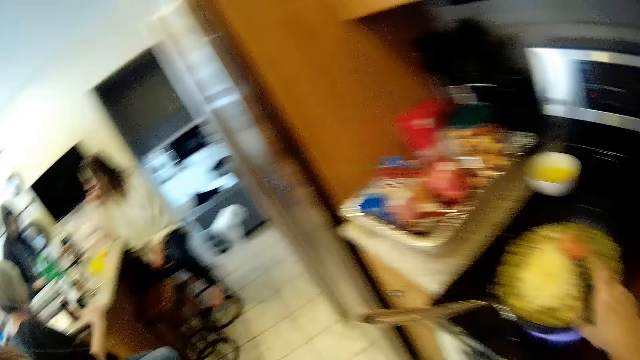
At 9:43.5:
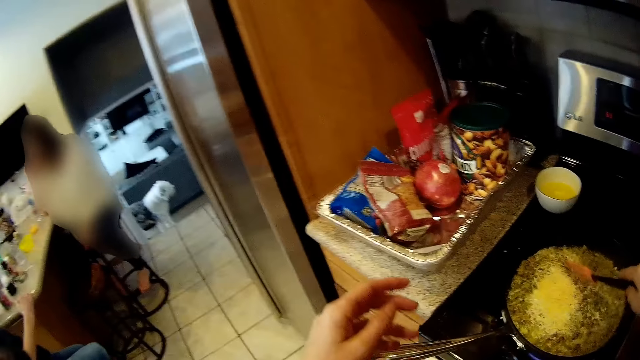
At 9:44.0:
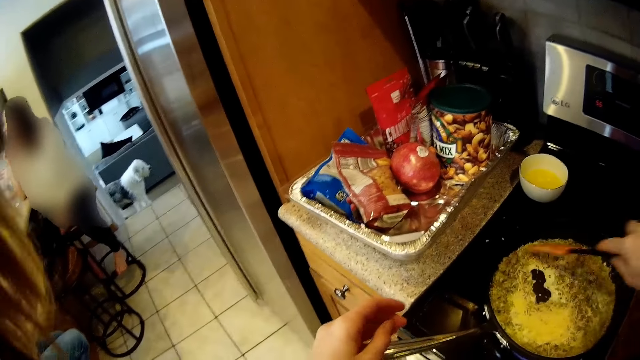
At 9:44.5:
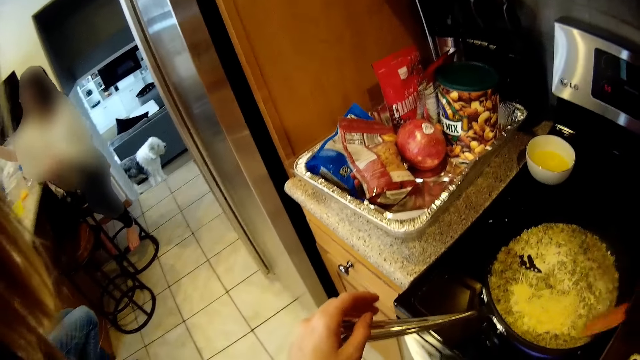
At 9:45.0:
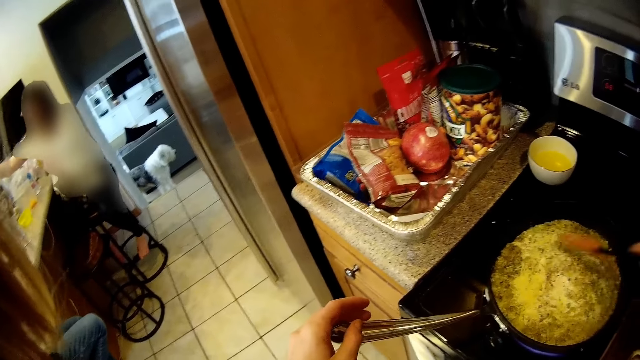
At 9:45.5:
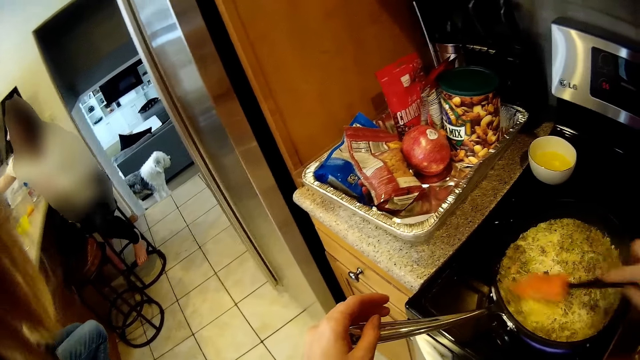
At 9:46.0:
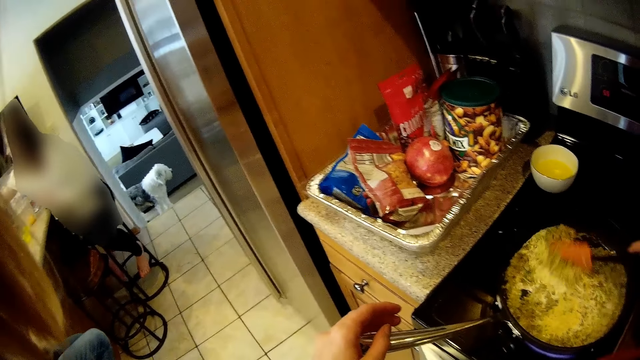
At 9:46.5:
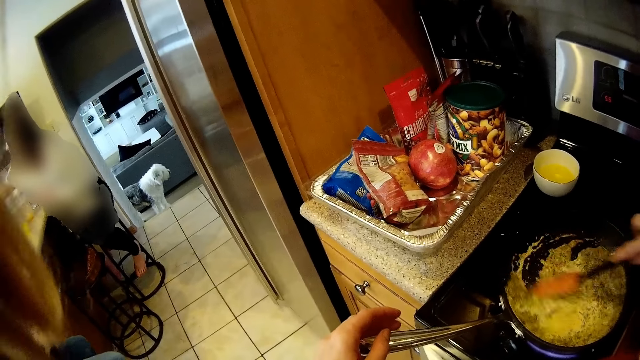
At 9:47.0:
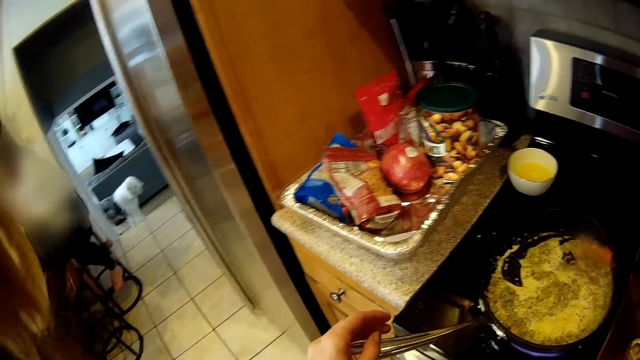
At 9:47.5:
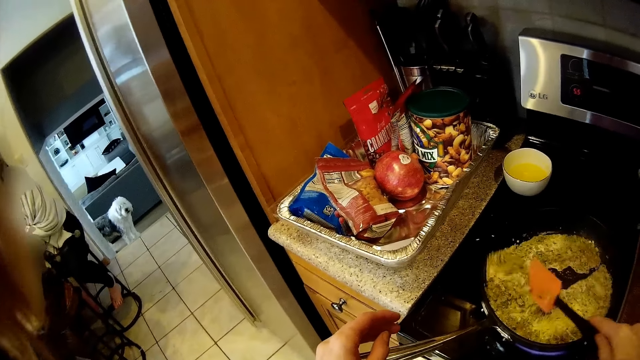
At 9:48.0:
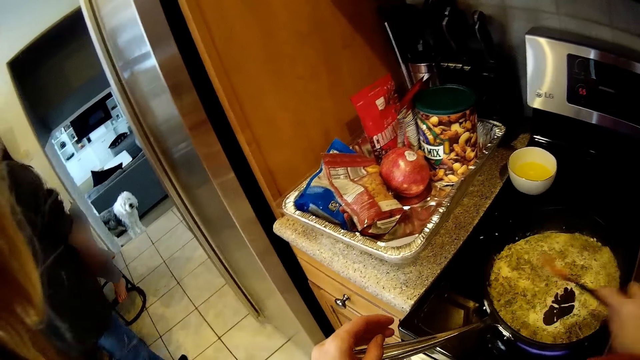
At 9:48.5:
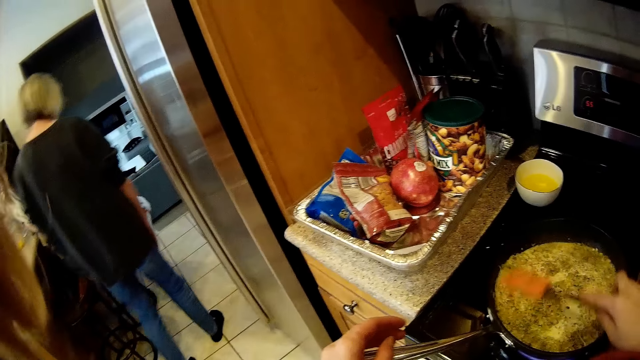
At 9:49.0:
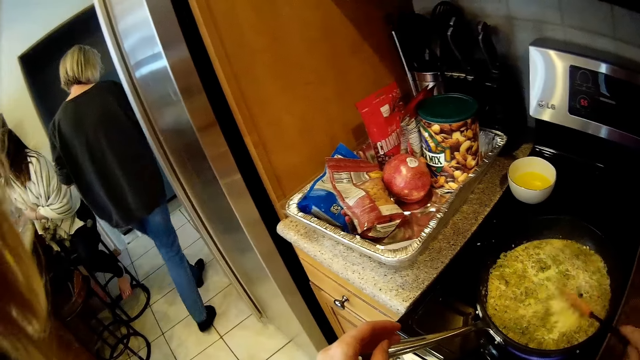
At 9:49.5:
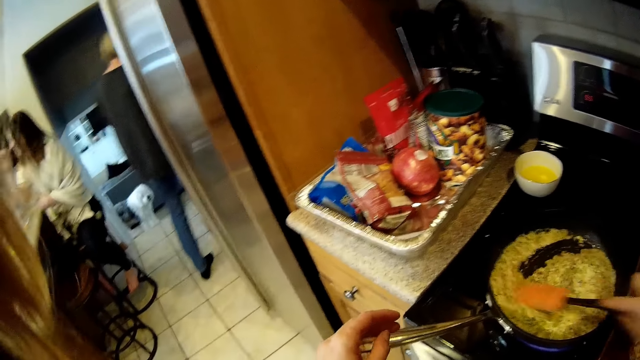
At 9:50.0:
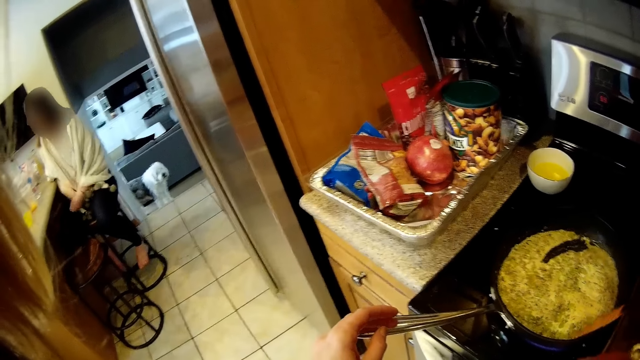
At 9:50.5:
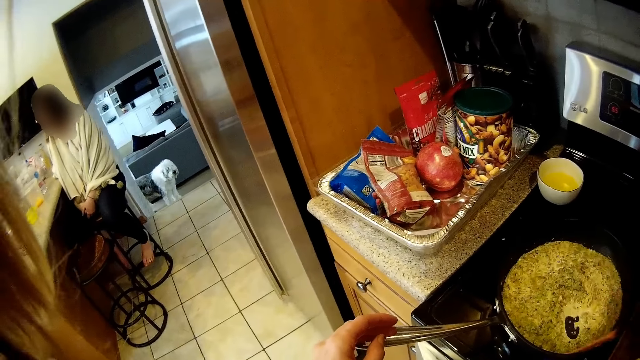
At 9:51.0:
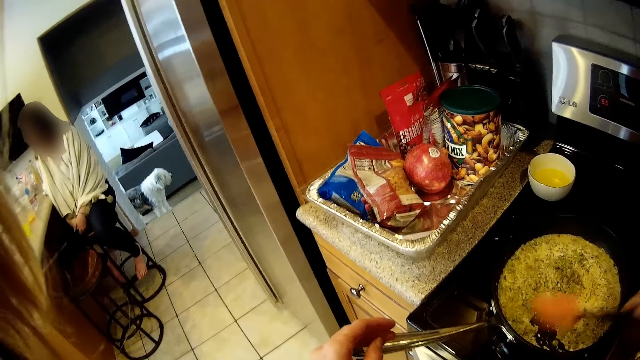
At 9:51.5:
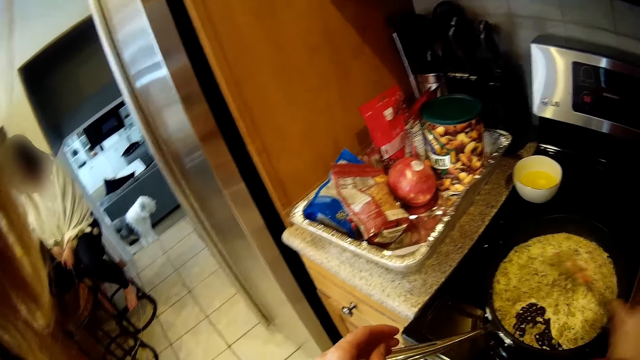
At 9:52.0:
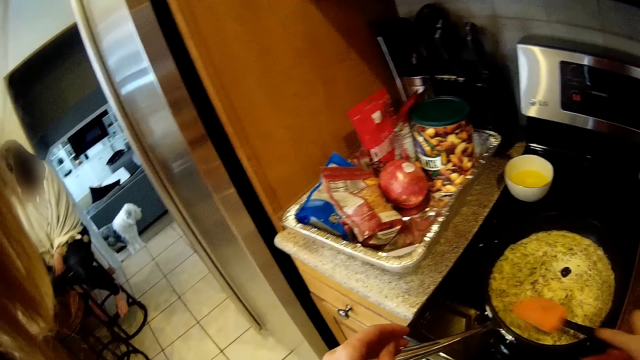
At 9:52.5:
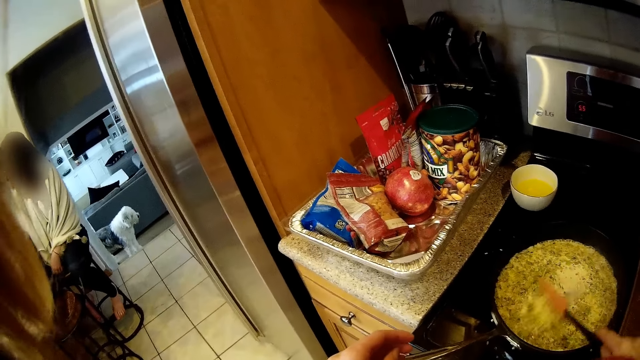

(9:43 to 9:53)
The camera wearer drops the plate on the kitchen slab with her left hand. She picks up the spatula. She stirs the food with the spatula. A woman walks behind the fridge.

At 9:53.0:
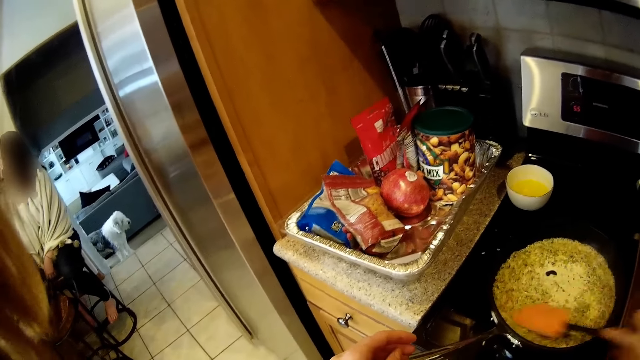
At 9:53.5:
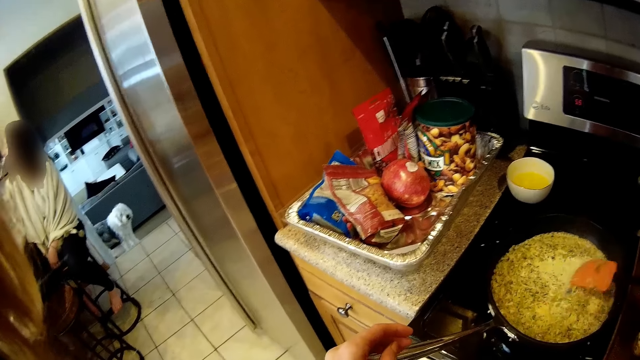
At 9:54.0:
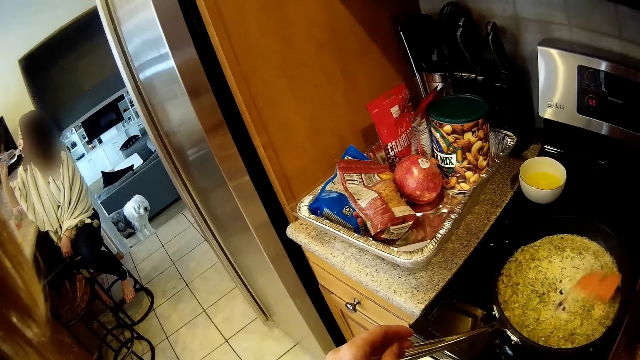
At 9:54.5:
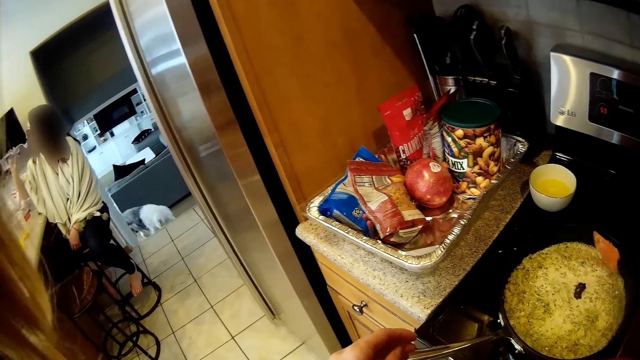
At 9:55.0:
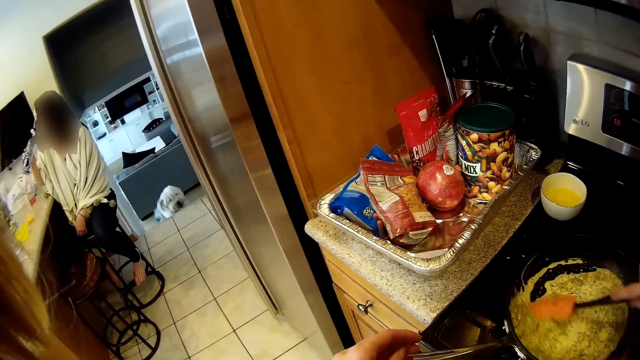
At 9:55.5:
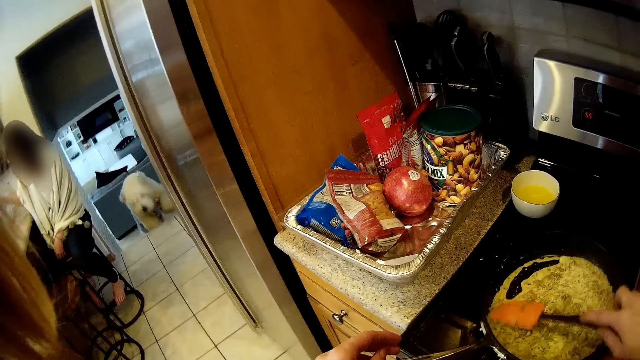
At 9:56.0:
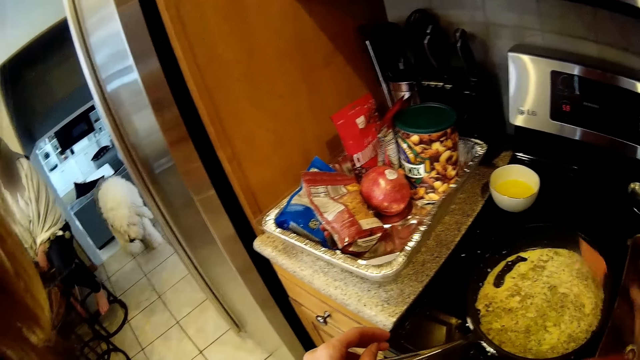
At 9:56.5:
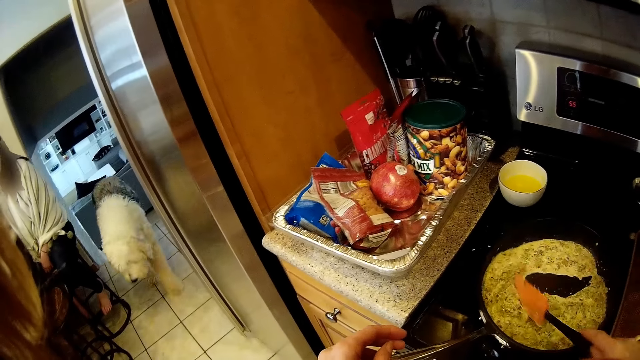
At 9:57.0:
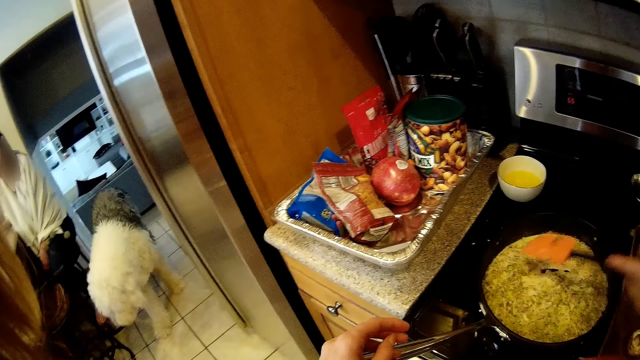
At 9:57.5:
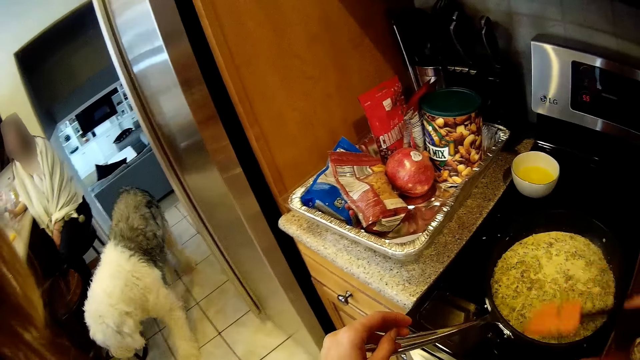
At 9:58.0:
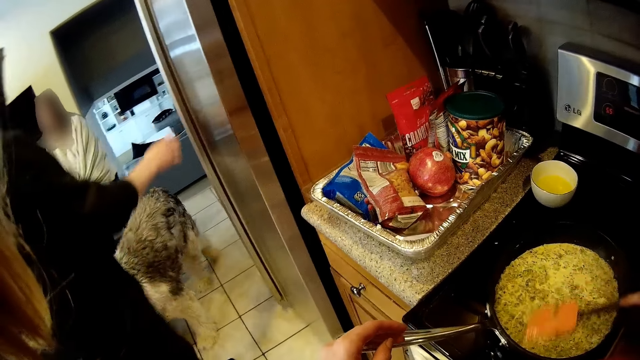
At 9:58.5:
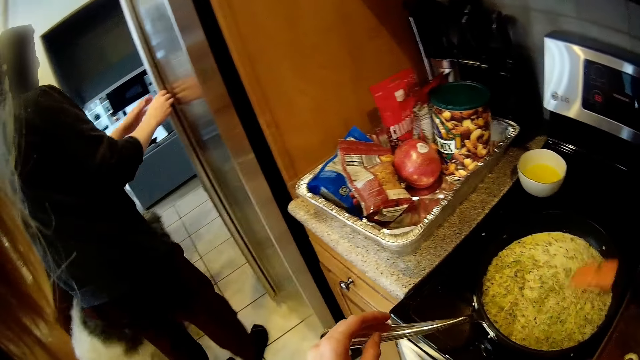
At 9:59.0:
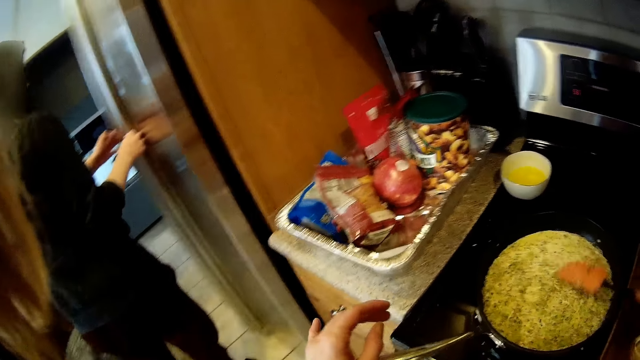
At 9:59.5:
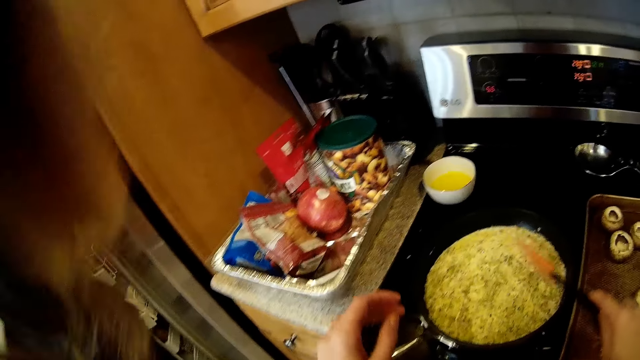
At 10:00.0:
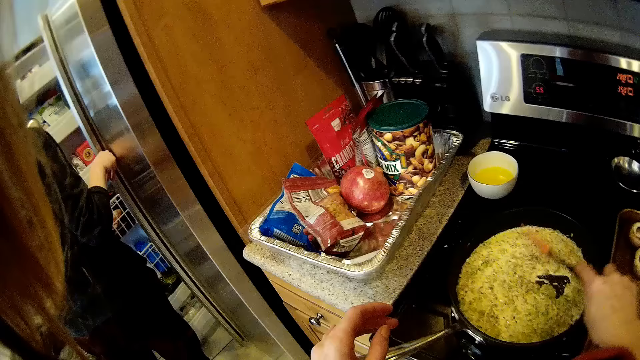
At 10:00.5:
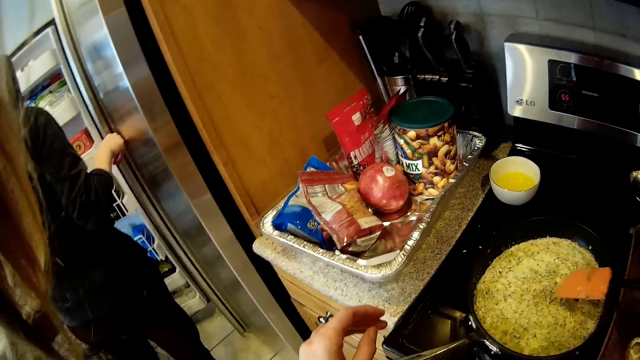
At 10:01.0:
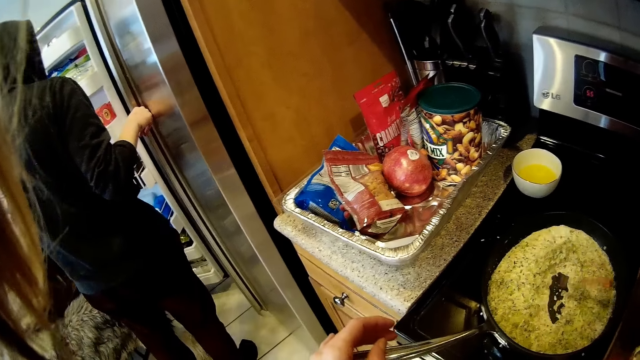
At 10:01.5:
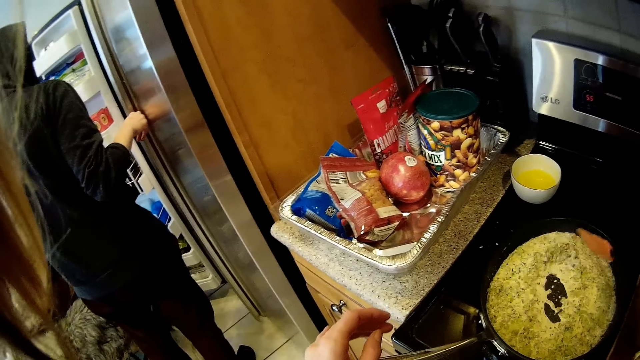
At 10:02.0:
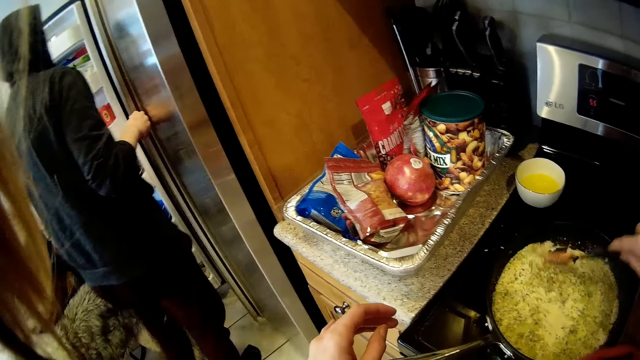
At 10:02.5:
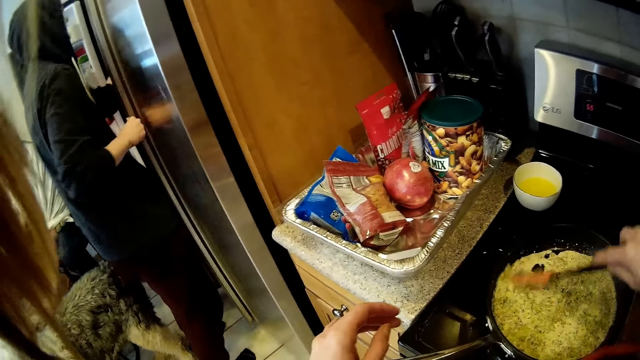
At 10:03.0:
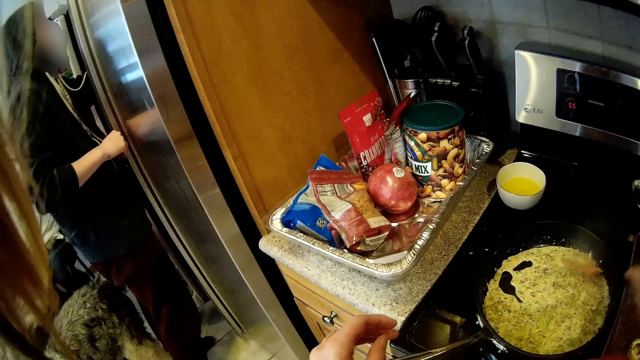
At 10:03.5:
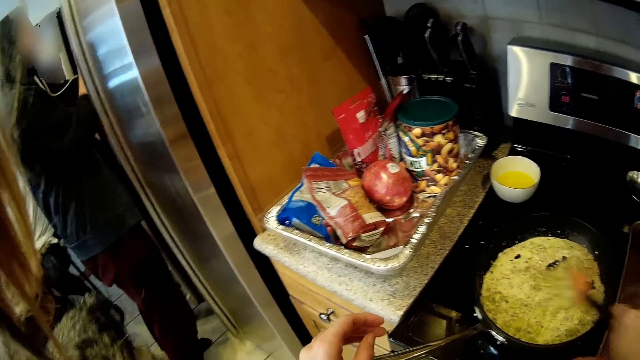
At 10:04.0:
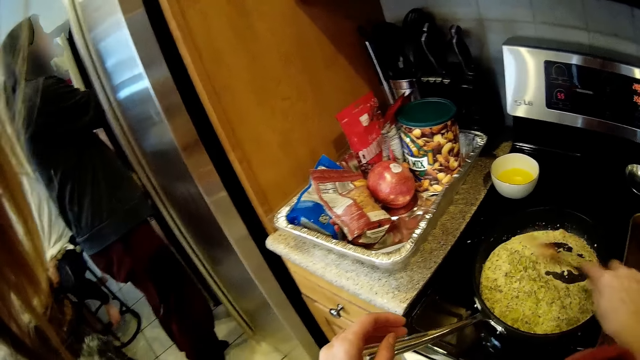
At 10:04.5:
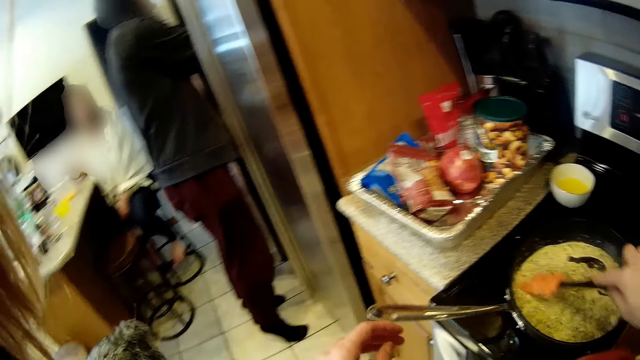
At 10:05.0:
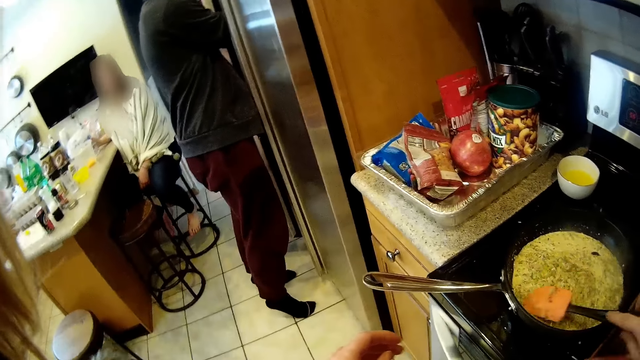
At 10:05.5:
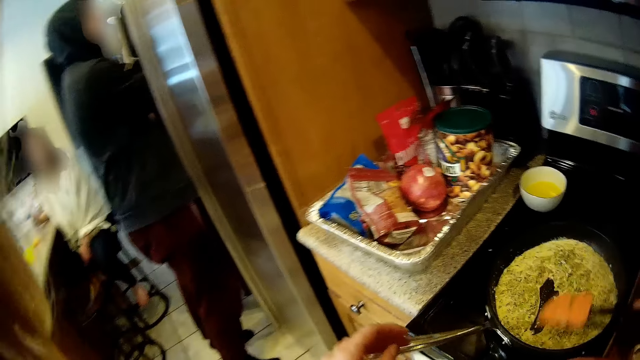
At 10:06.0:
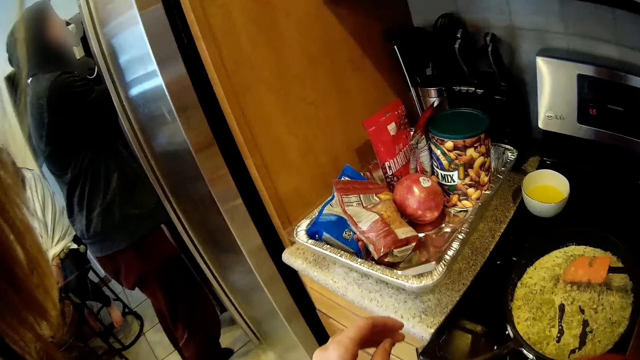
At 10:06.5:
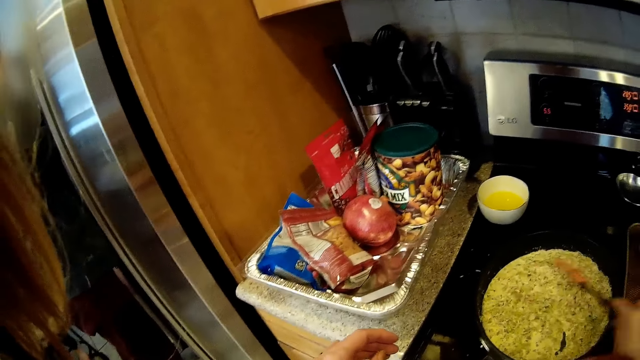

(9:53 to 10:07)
A dog runs up the stairs. The dog walks into the kitchen. A man walks towards the fridge and opens the fridge with both hands.
